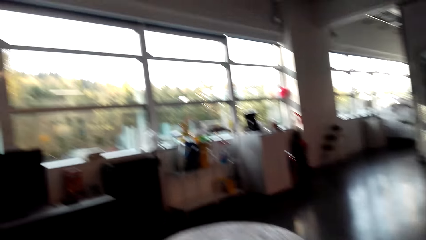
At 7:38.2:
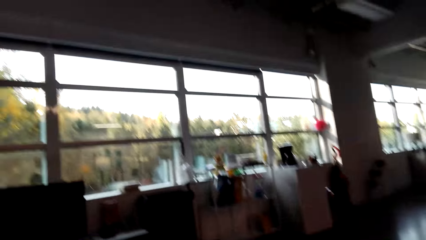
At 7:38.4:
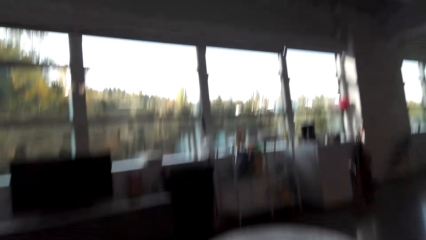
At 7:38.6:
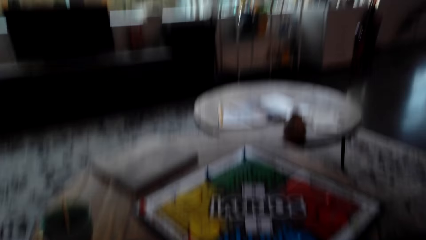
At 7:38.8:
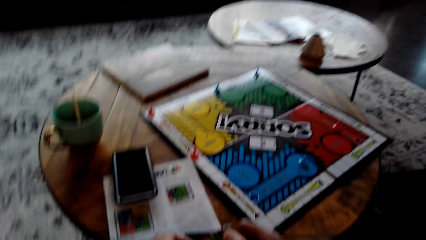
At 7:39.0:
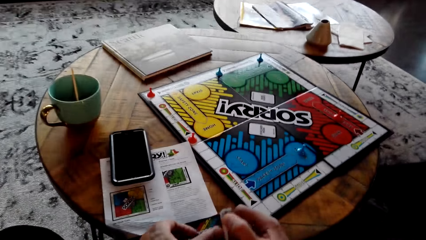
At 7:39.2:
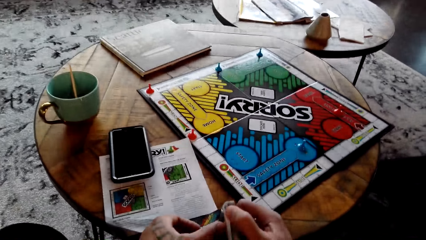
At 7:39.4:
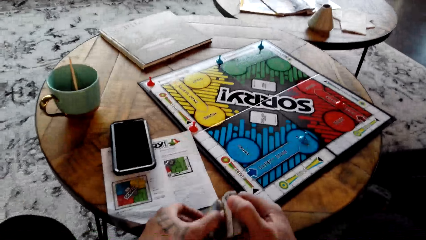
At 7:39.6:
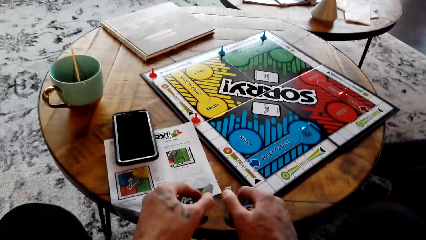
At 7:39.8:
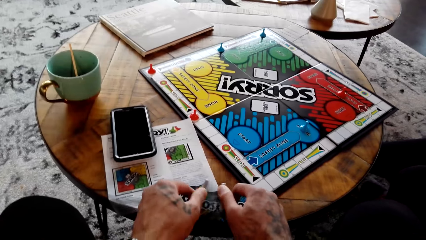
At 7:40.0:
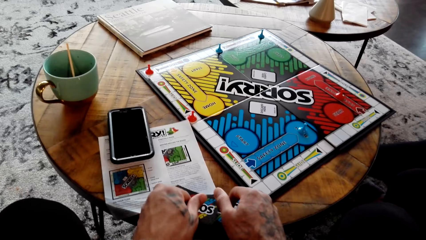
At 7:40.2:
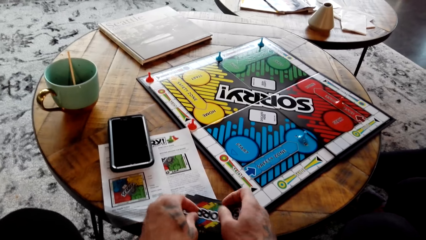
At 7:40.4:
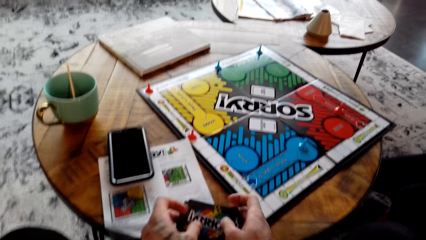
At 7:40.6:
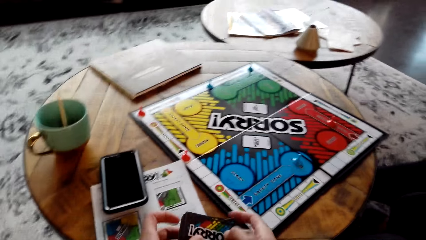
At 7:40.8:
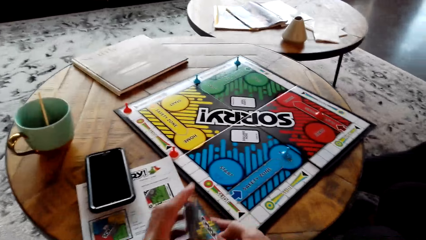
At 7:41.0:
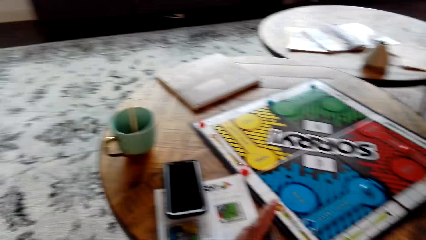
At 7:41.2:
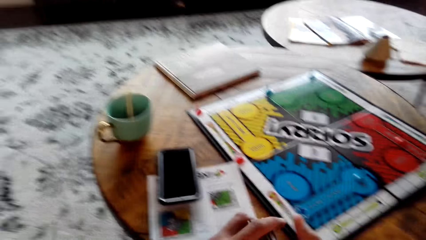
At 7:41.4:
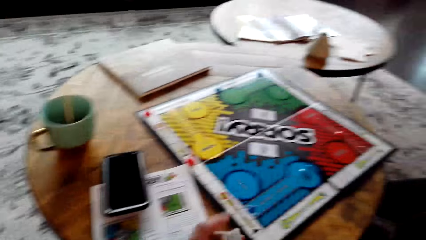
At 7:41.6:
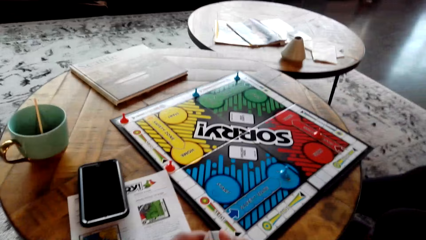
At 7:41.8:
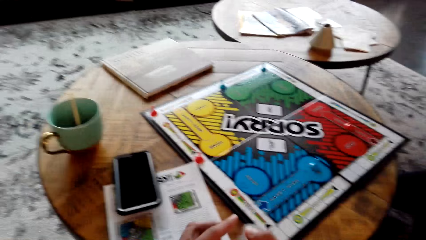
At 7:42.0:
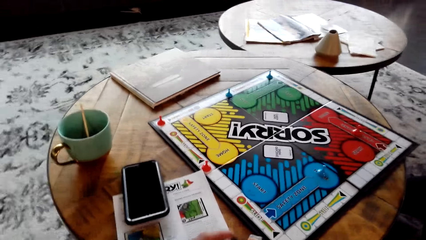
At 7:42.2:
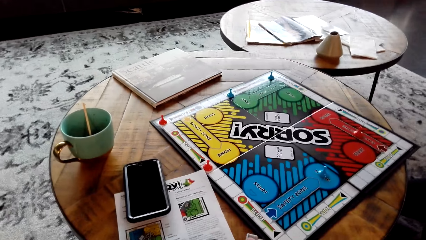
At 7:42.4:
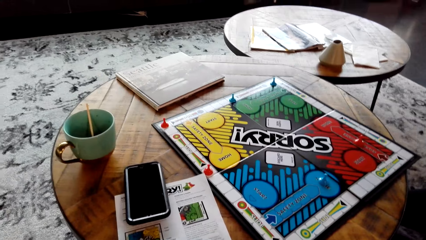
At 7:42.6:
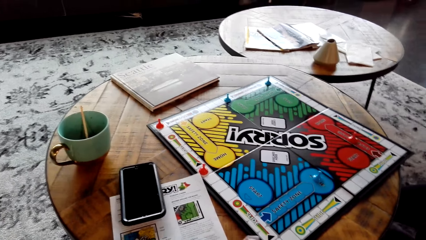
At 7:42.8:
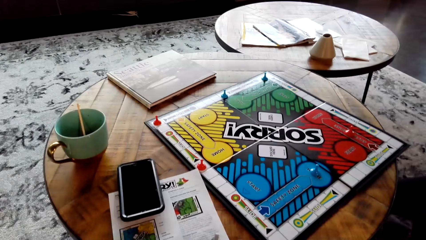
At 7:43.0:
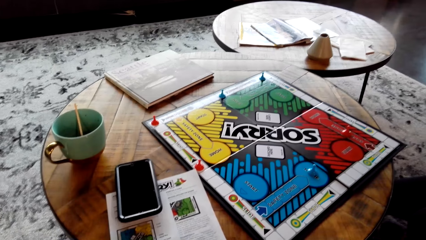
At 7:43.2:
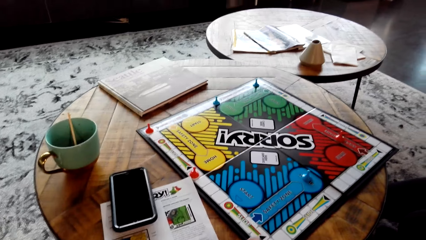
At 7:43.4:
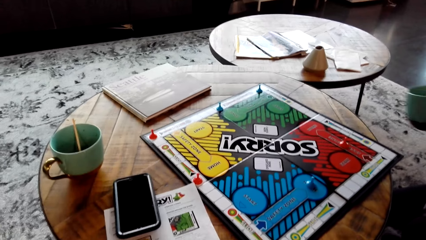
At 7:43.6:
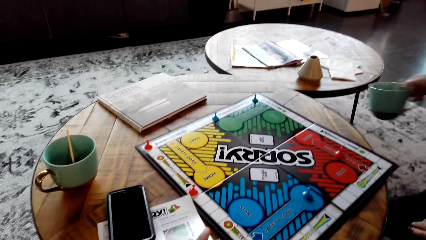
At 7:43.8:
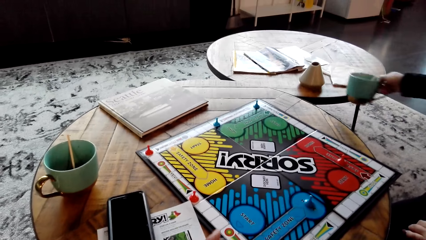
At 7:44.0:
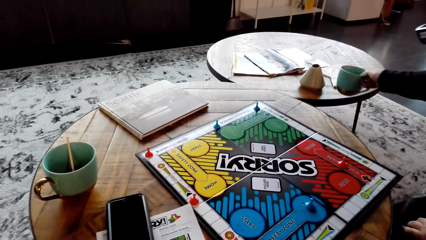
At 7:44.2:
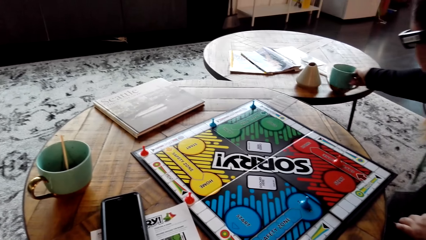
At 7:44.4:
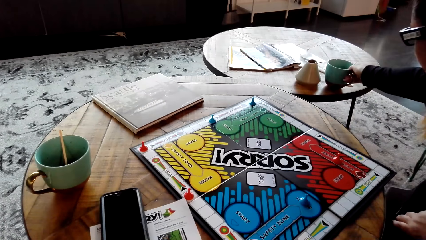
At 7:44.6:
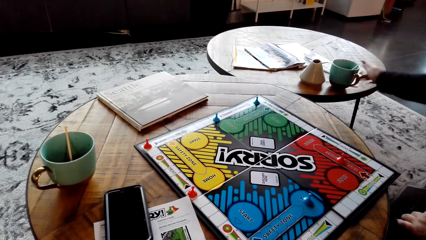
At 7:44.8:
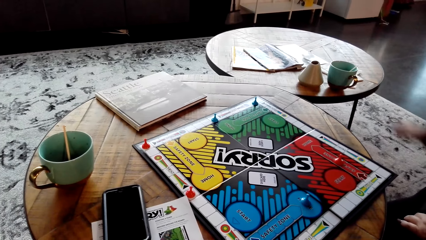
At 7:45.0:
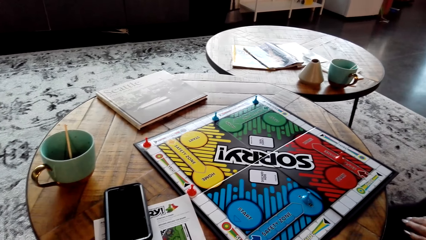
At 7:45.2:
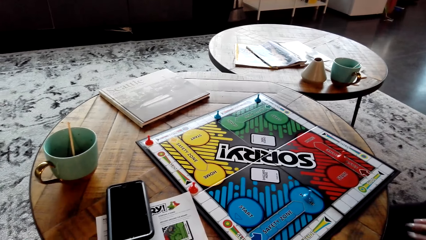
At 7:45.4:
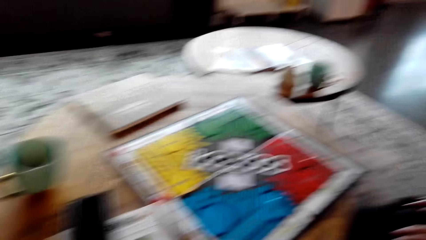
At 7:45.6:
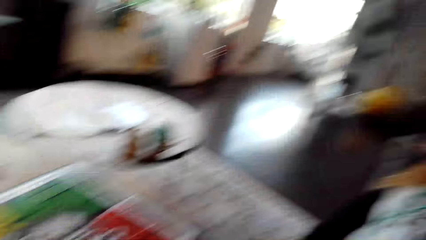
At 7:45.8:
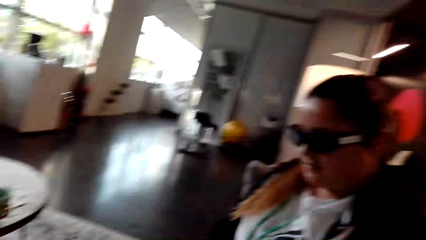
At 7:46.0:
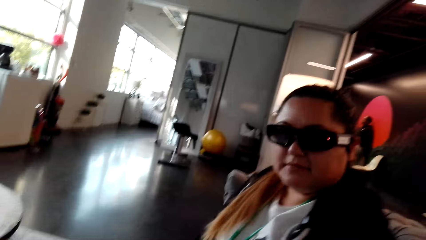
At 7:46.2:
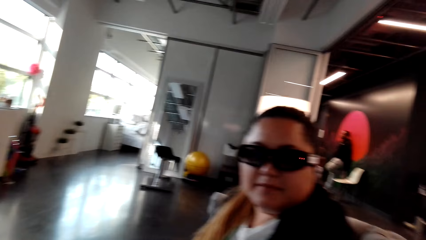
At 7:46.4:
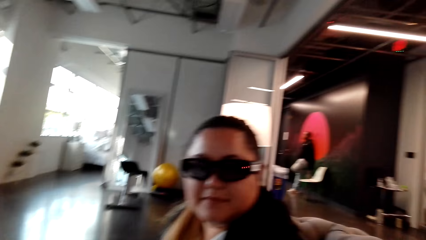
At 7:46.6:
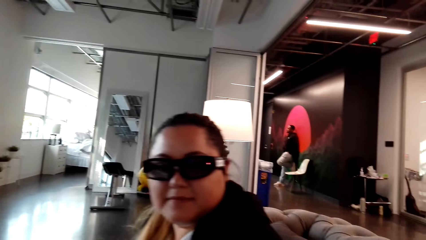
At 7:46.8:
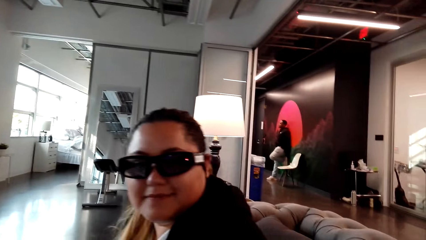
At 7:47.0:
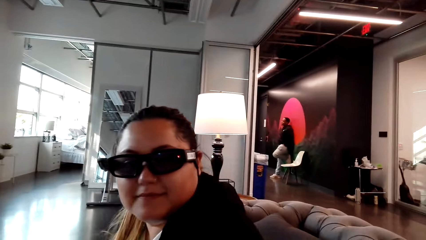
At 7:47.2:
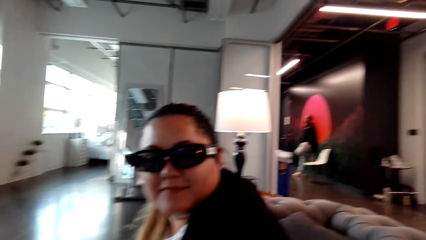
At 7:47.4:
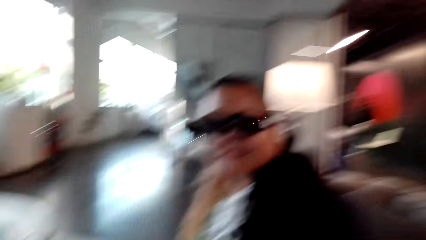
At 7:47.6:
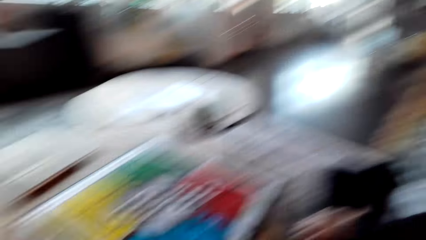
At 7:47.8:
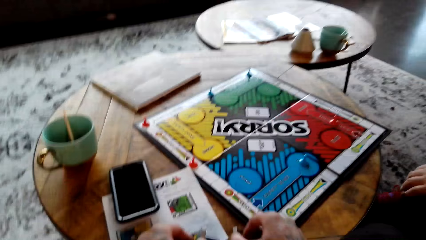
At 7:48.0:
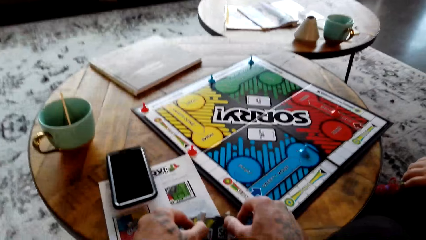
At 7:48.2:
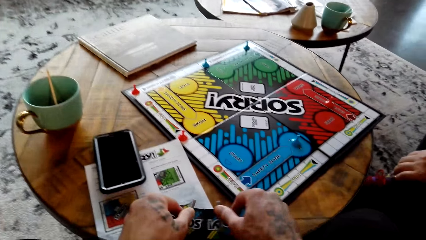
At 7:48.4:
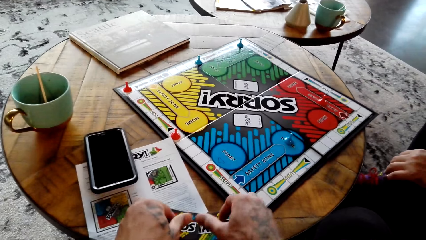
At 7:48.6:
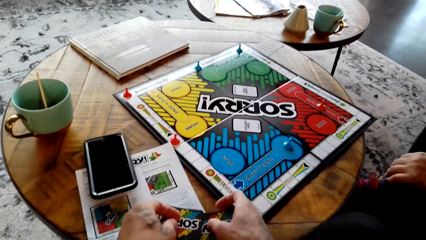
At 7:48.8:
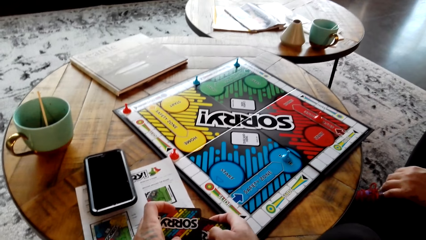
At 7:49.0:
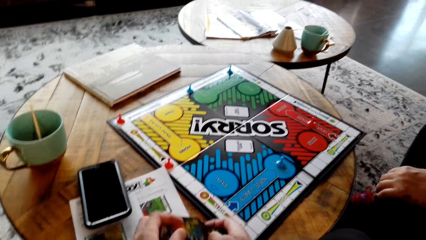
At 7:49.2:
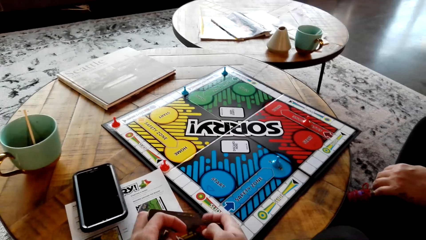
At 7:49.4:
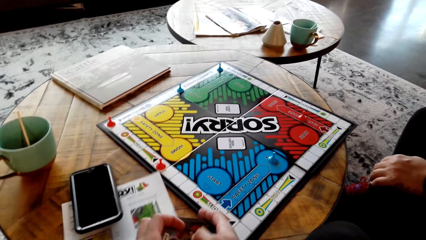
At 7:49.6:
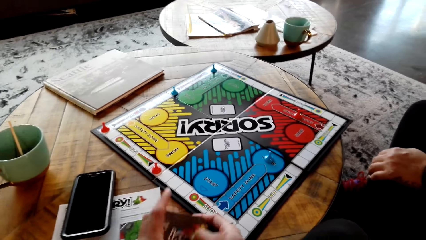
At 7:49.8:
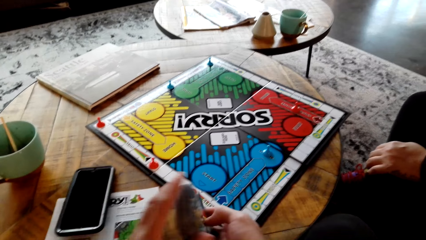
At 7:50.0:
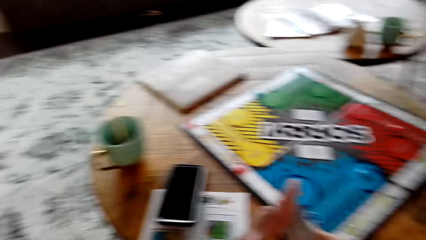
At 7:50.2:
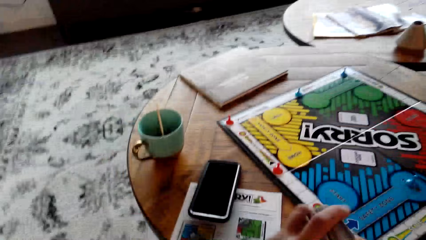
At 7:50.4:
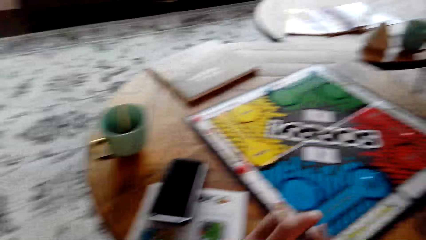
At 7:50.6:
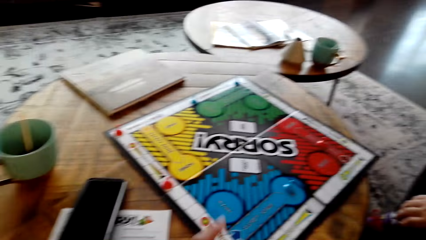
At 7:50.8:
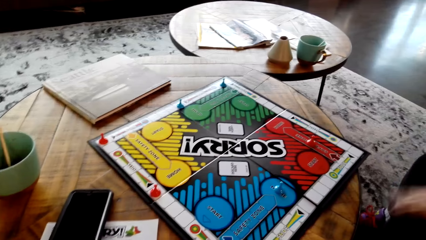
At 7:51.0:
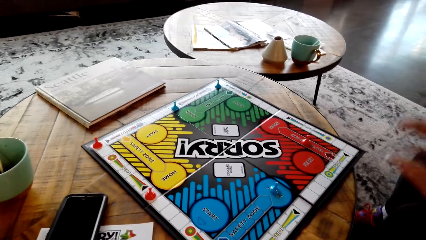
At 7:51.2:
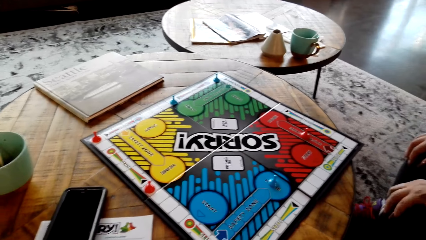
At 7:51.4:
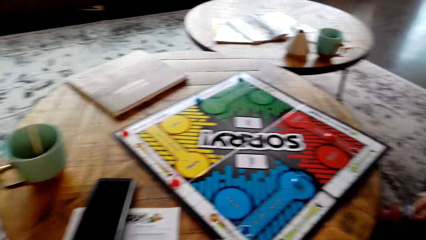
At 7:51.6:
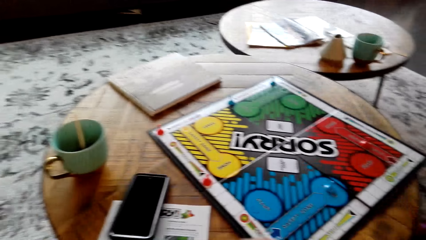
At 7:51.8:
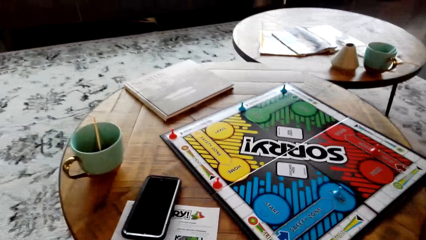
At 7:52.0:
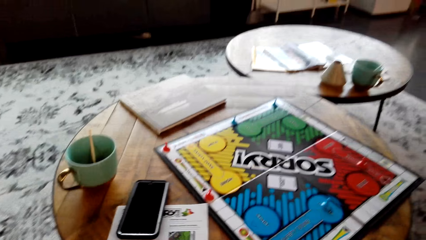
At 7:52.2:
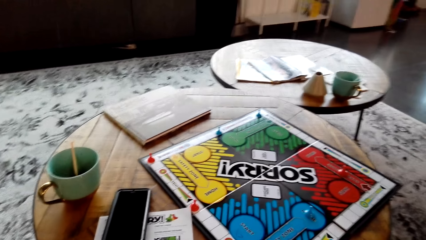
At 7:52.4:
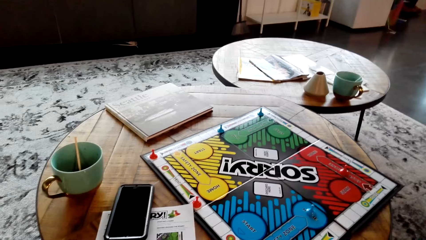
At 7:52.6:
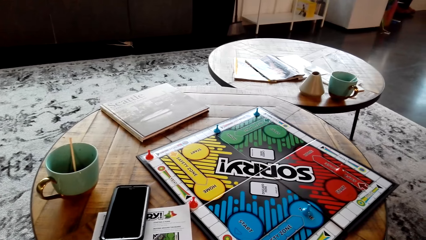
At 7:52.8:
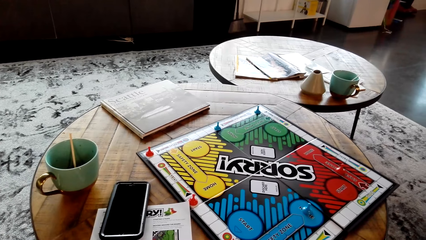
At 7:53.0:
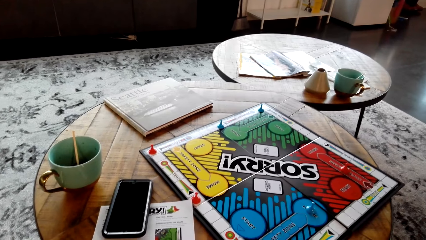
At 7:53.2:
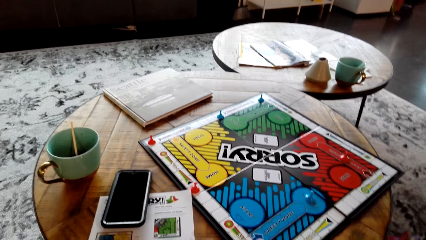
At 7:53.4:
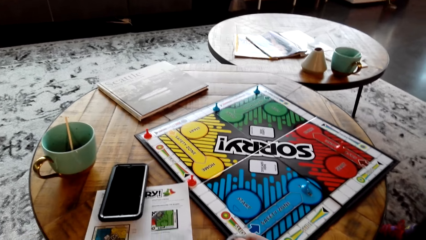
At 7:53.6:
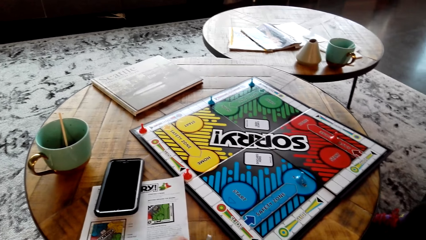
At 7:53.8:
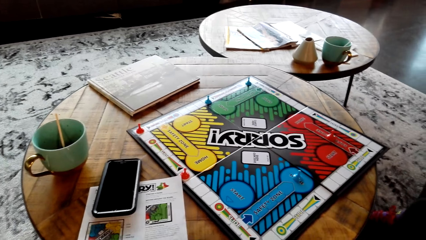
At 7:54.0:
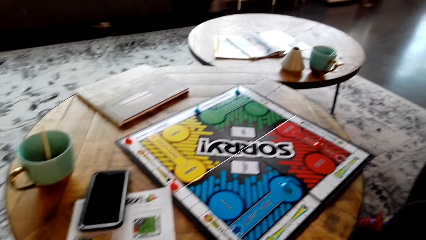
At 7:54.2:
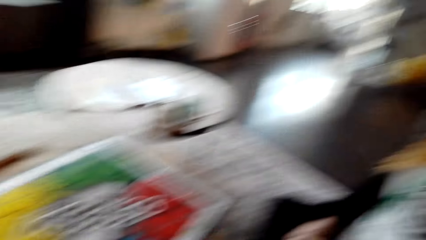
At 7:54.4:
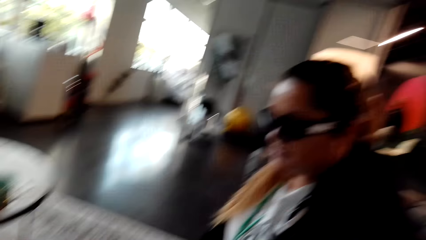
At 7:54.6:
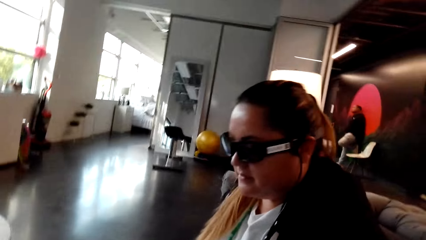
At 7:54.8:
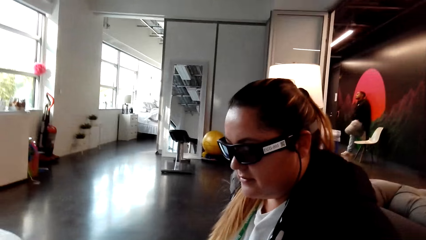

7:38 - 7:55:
A woman picks up the cup. The woman drinks something. The camera wearer shuffles the cards. The woman puts the coffee cup on the table. The camera wearer looks at the woman, looks around and interacts with the woman. They shuffle the cards. The woman moves her hands.
